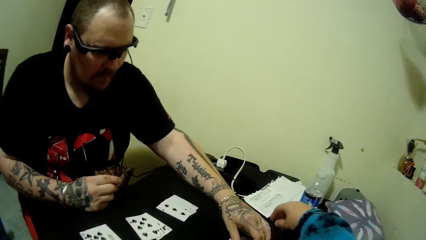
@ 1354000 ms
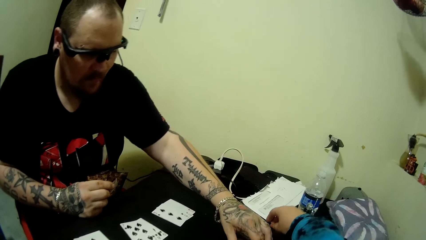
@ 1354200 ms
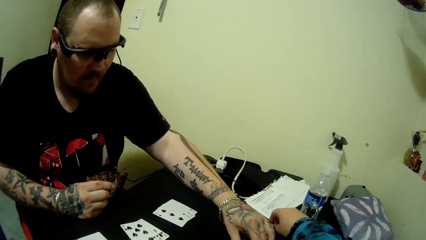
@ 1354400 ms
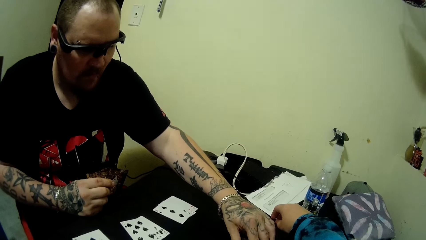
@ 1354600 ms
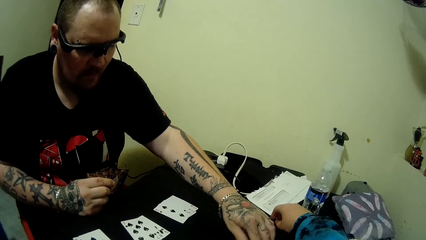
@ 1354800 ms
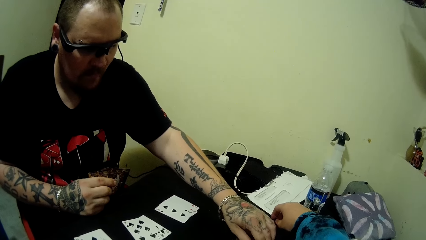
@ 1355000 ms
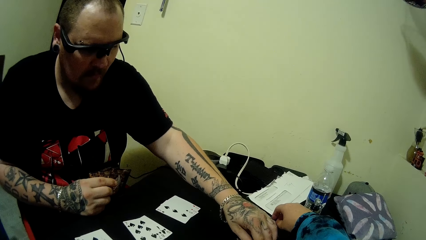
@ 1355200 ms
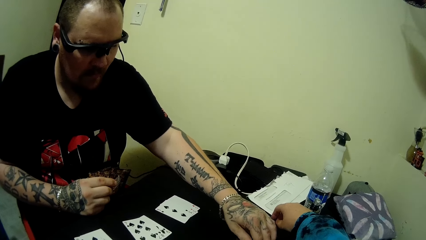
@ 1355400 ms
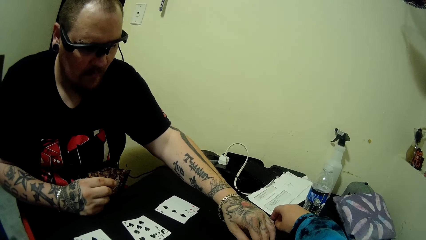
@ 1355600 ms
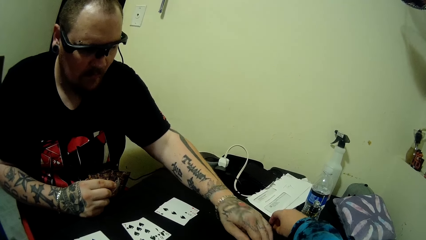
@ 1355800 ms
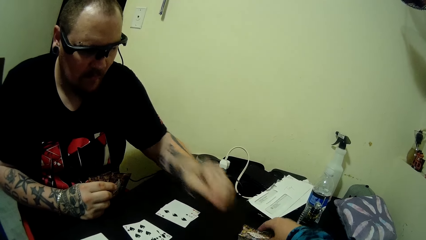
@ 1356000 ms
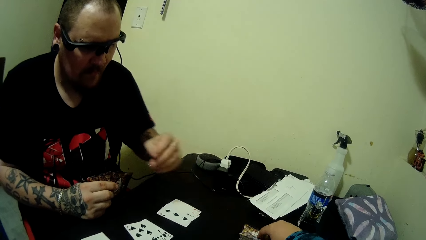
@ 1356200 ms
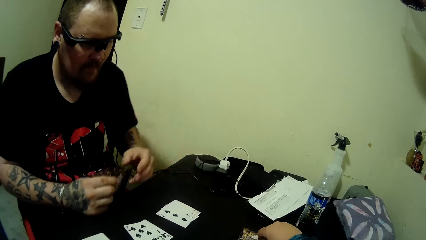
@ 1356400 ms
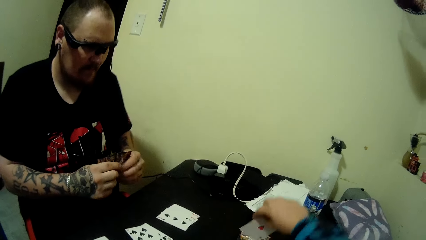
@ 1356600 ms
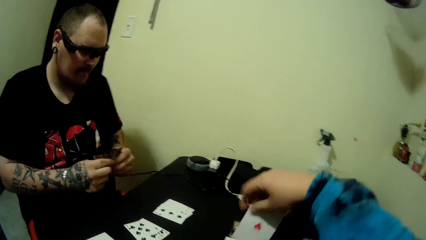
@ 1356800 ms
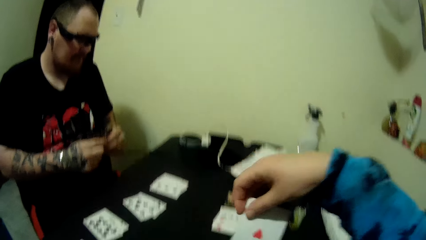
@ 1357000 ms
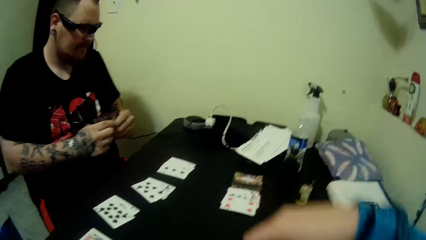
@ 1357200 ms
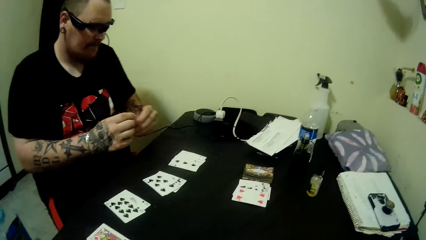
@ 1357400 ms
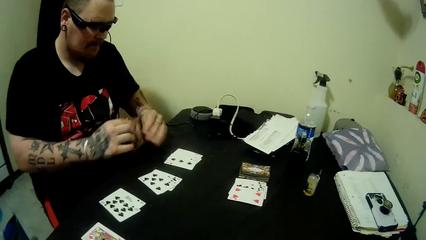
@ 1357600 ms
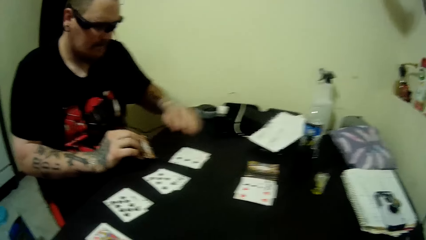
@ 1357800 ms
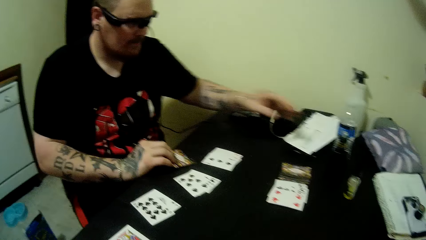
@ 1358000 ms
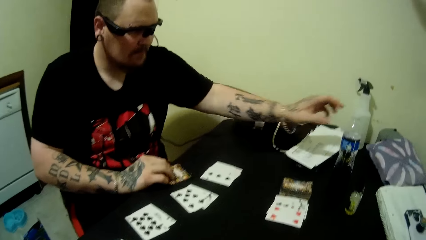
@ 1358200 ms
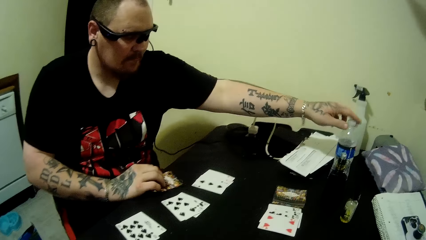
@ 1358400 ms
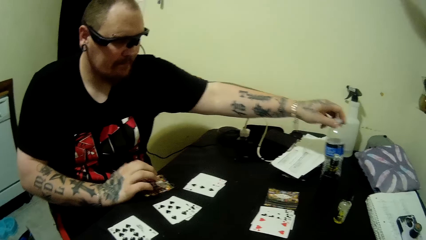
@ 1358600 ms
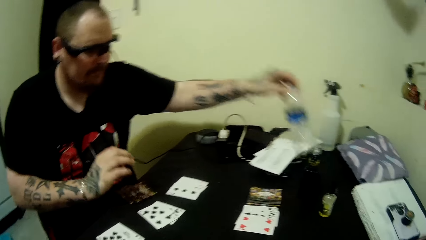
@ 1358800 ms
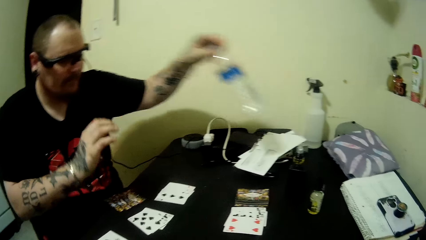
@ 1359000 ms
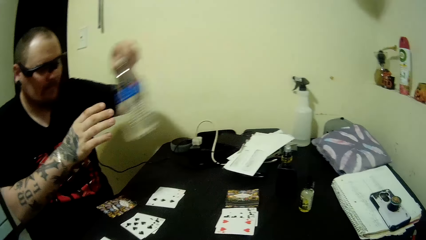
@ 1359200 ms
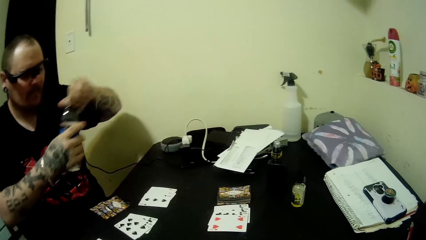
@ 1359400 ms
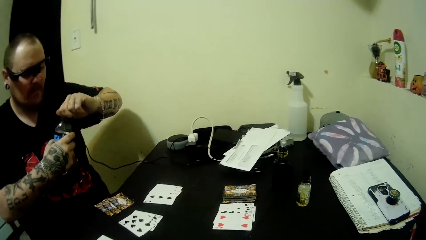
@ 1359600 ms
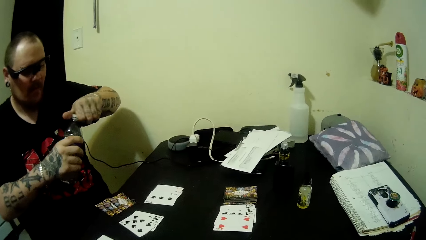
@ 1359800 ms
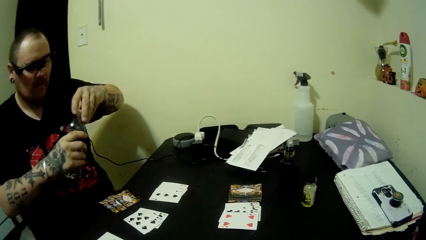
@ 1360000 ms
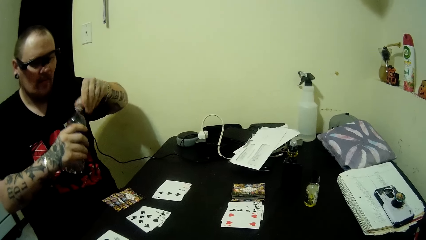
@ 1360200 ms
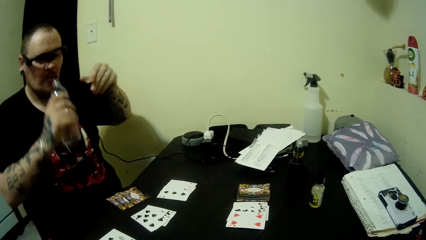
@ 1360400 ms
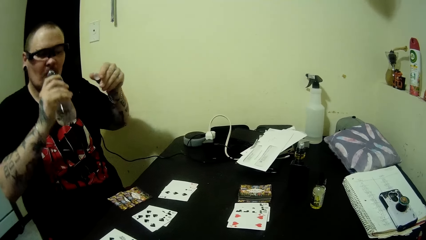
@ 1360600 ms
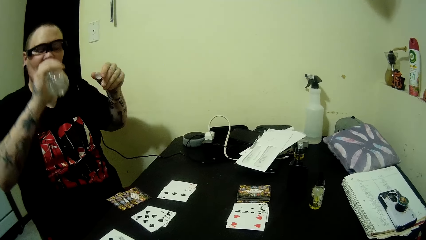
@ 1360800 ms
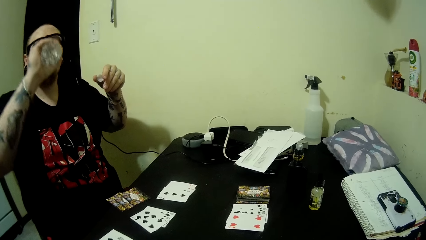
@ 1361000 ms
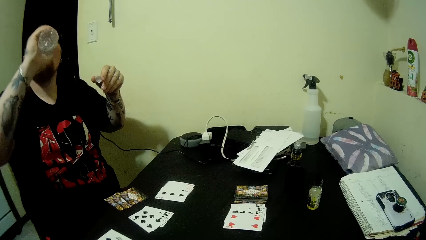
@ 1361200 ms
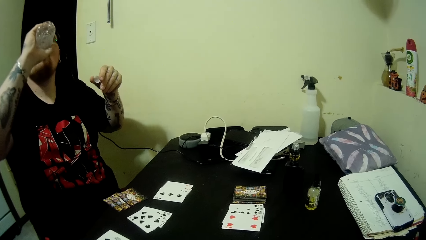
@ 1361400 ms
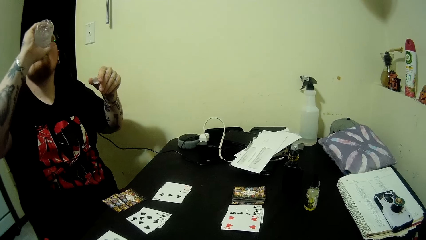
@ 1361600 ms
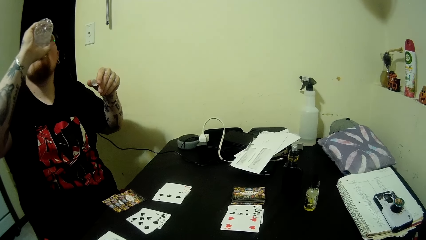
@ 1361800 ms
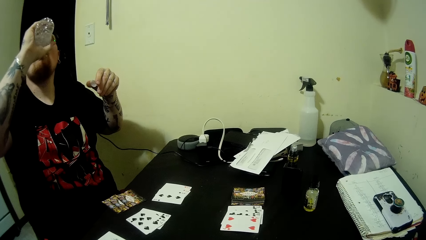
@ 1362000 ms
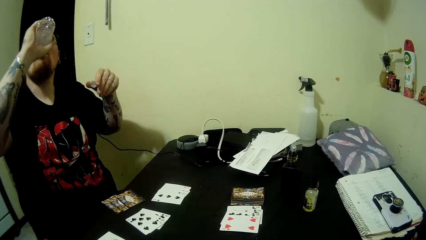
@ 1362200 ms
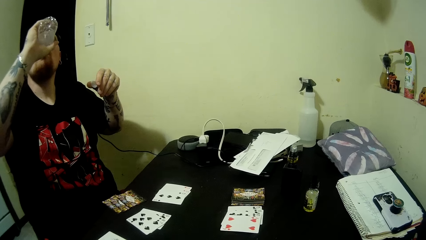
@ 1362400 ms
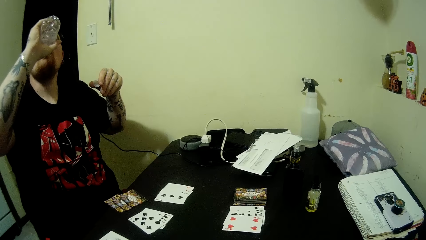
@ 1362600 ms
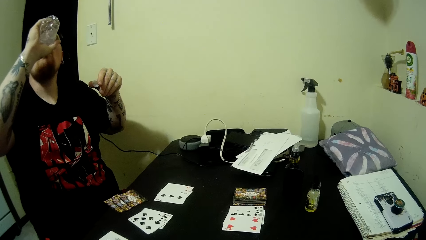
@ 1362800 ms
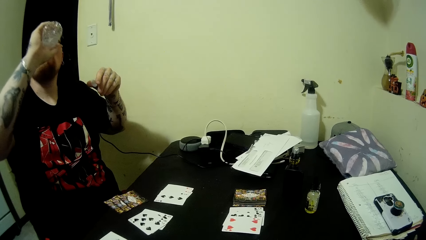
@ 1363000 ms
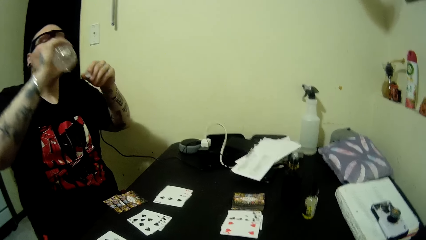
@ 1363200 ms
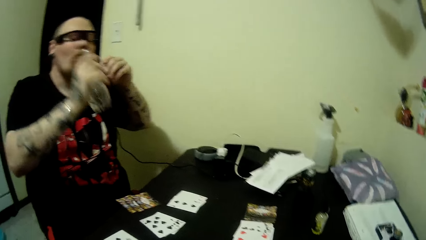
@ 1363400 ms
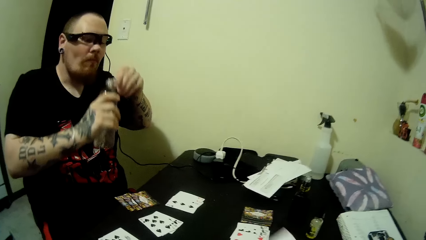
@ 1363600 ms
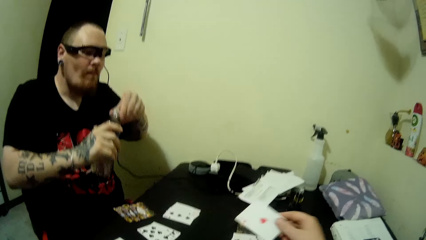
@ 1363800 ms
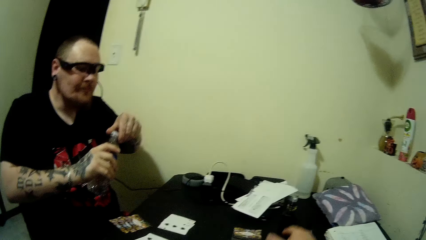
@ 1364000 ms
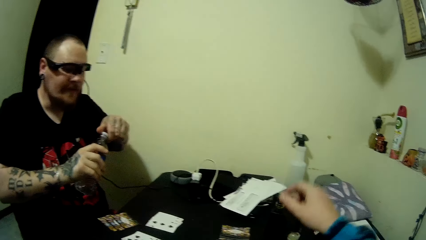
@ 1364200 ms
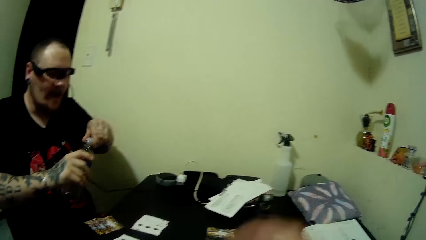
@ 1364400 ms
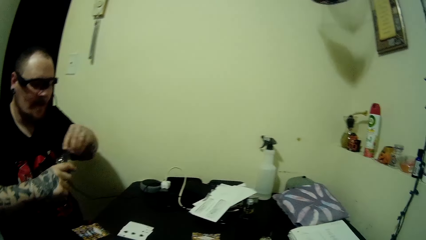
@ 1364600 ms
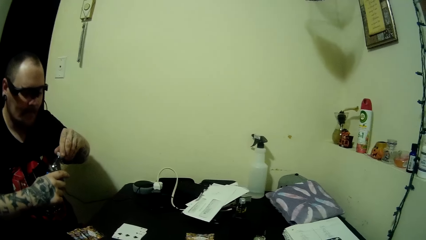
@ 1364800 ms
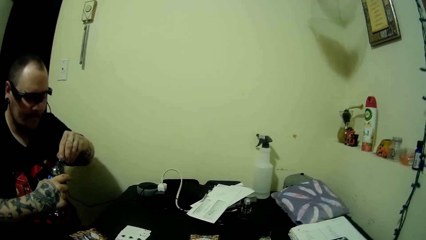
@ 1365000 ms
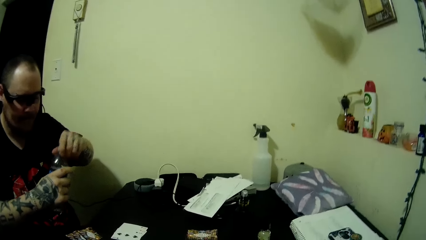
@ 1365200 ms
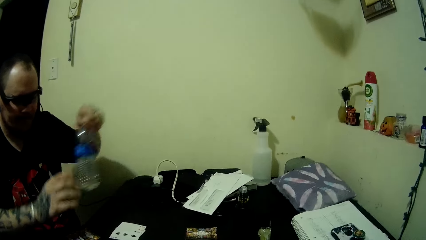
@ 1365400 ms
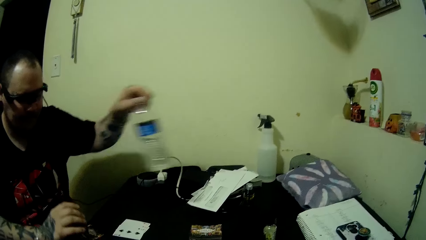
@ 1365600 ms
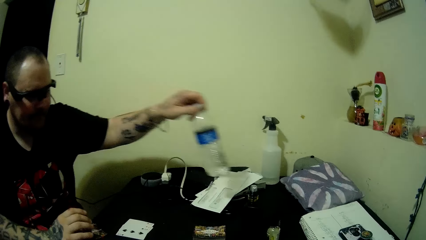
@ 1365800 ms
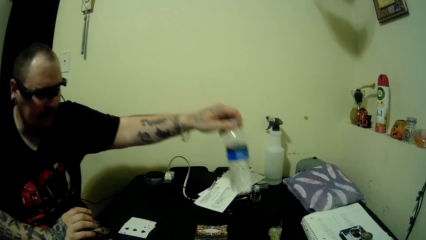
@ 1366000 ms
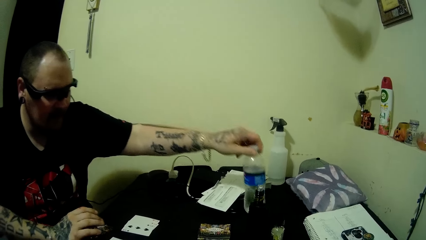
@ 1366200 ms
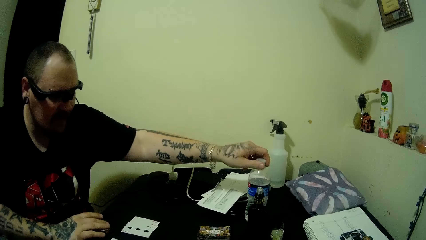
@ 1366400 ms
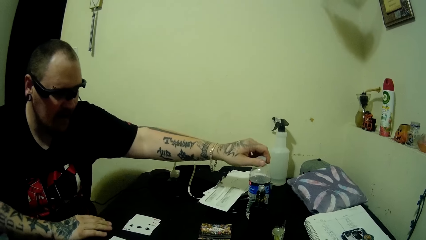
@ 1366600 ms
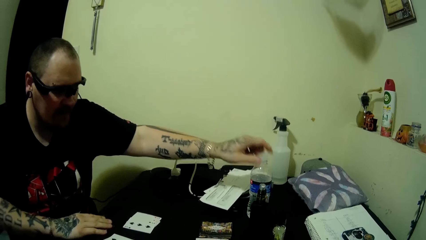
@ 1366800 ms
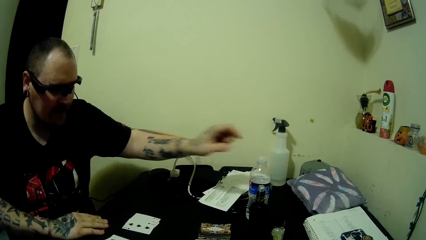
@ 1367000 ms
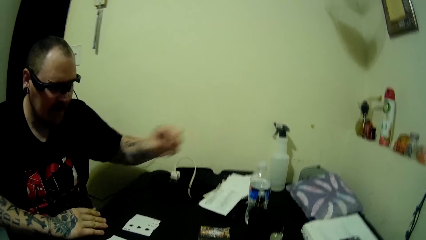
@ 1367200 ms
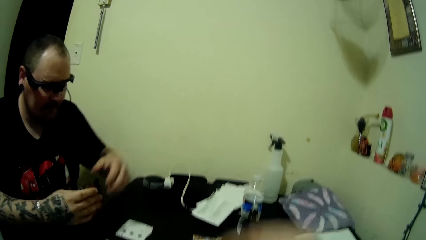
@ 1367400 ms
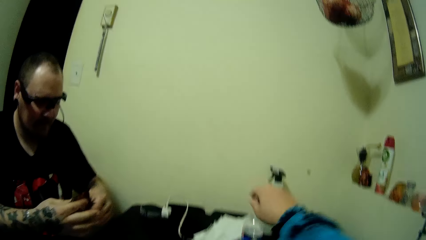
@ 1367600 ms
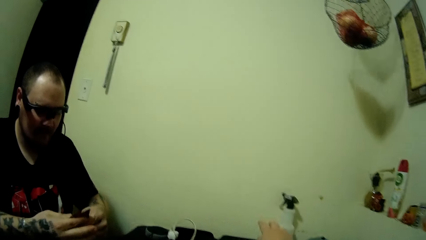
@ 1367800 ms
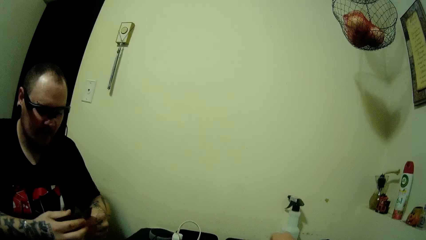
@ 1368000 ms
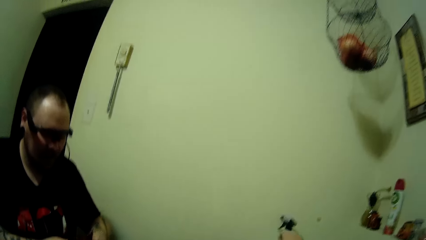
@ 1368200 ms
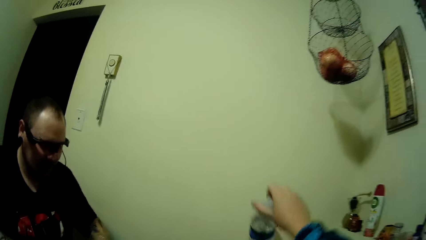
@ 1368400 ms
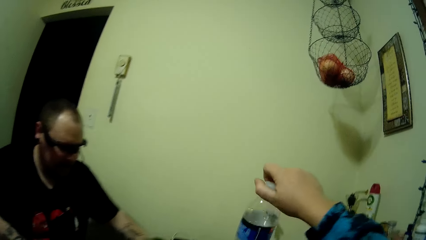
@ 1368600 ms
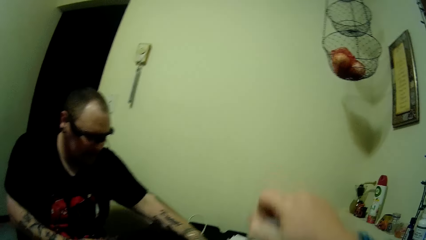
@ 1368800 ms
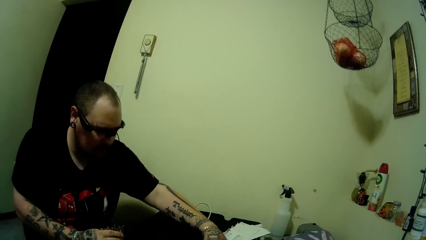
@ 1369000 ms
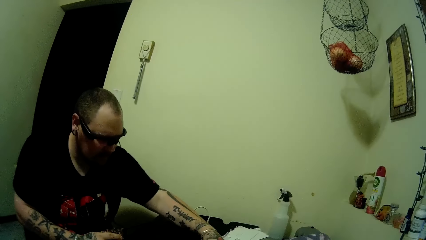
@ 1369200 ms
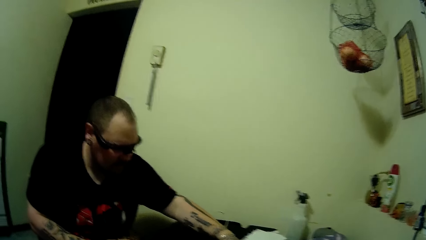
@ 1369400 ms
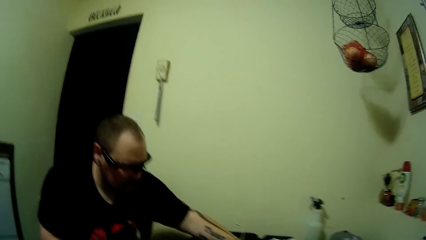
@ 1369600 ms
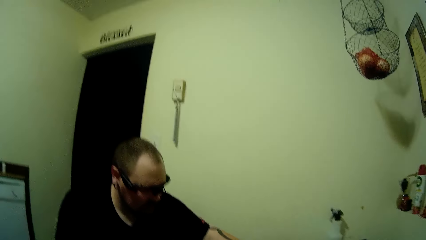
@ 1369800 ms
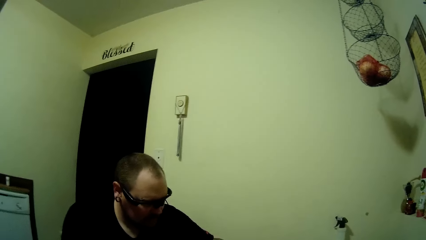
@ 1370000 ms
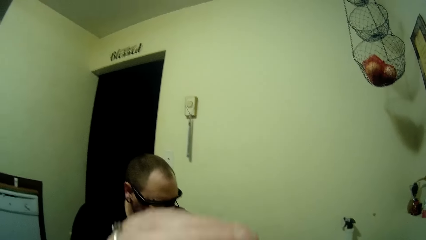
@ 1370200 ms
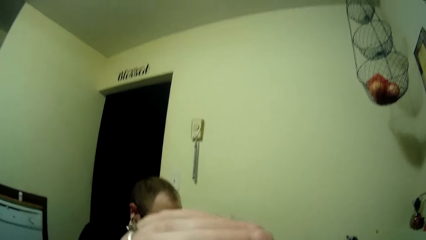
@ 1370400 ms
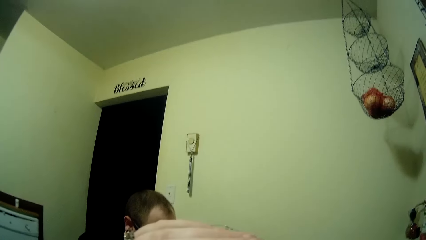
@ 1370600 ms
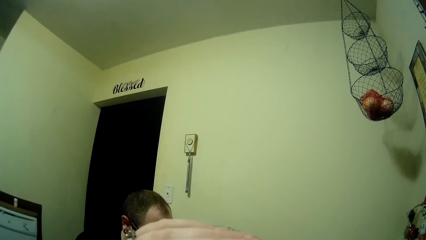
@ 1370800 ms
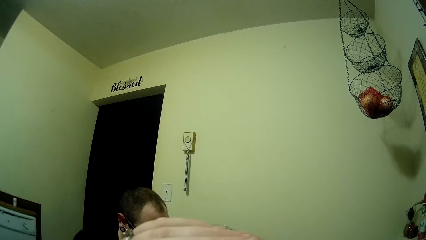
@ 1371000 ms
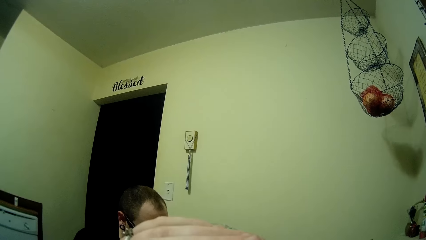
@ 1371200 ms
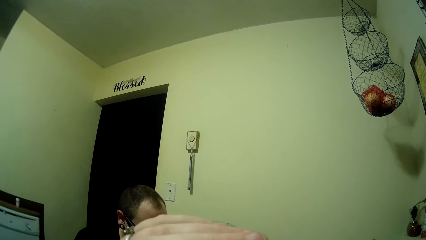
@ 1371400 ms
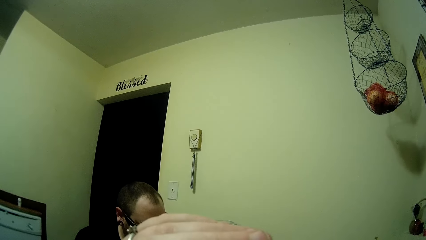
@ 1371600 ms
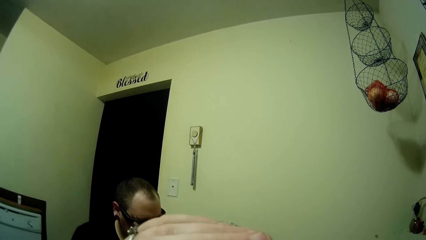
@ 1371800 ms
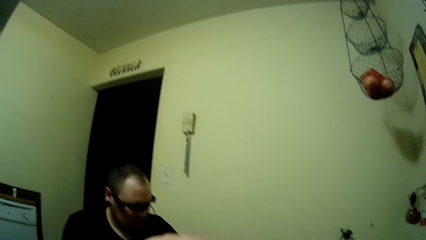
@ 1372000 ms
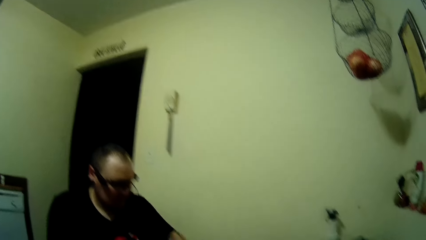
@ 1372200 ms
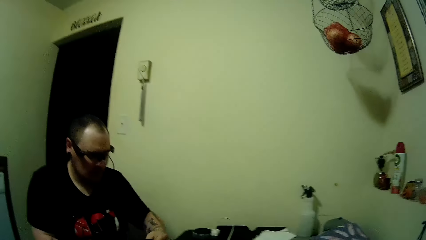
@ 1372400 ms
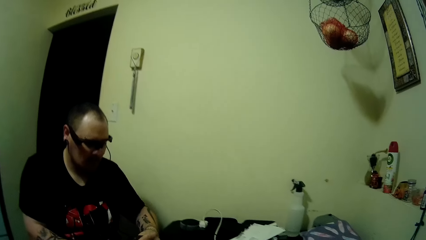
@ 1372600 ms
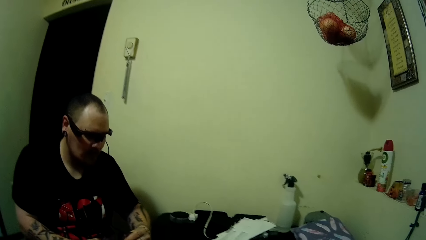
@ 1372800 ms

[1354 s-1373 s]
The camera wearer stretches the hand and picks a card from the stack of cards on the table with her right hand. A man places the cards in his hands on the table's edge. The man picks up a bottle of water from the table with his left hand. He opens the bottle of water. He drinks water from the bottle of water. He covers the bottle of water. The camera wearer drops a card on the table. The man drops the bottle of water on the table. He picks up his card from the table with his left hand. The camera wearer picks up the bottle of water on the table. She drinks from the water in the bottle.
